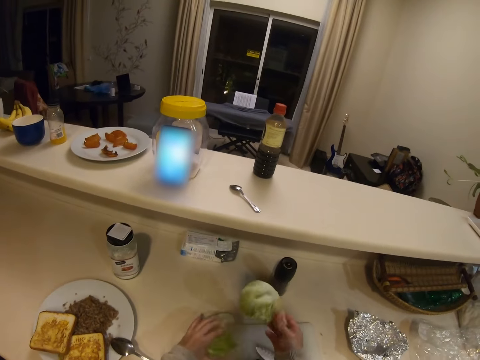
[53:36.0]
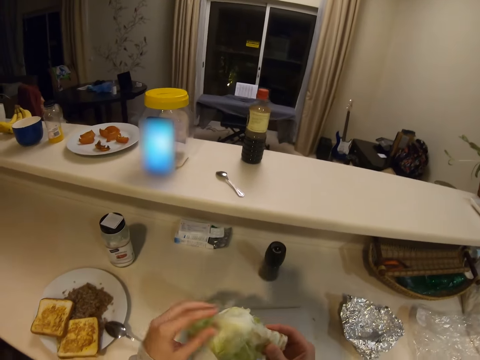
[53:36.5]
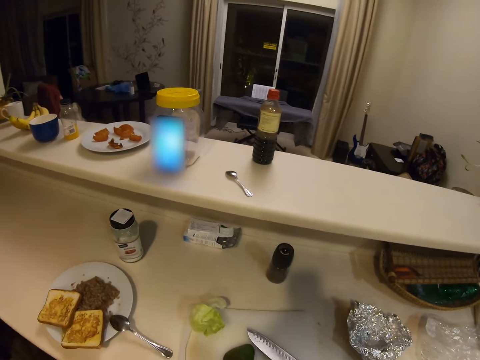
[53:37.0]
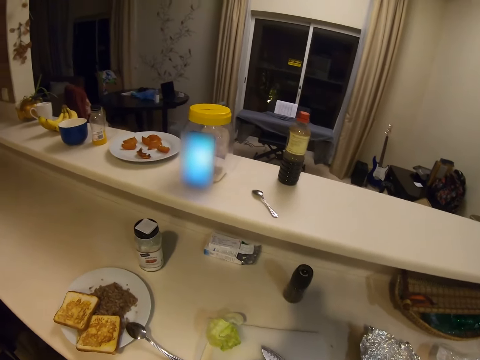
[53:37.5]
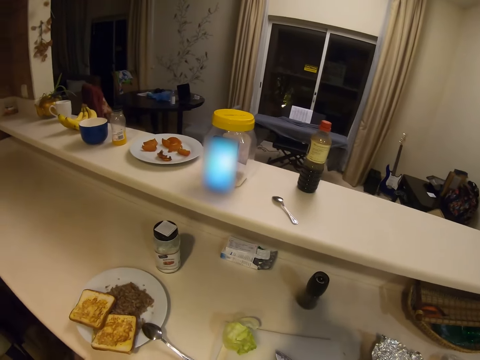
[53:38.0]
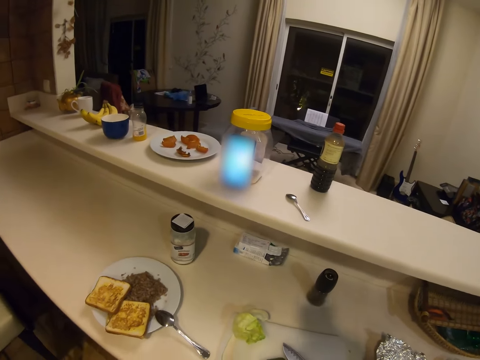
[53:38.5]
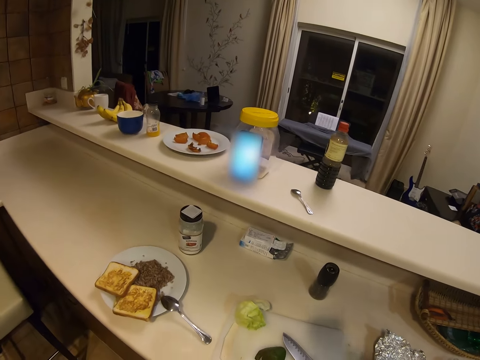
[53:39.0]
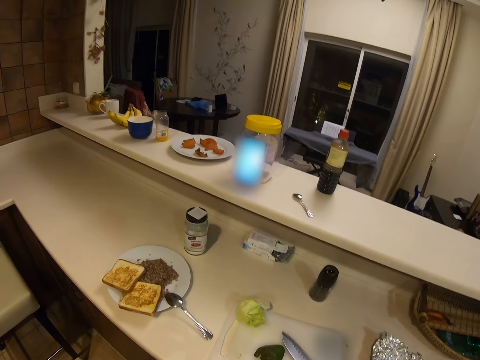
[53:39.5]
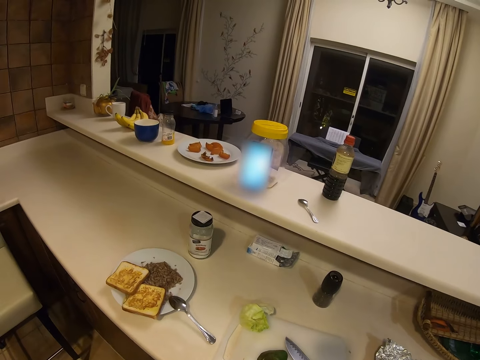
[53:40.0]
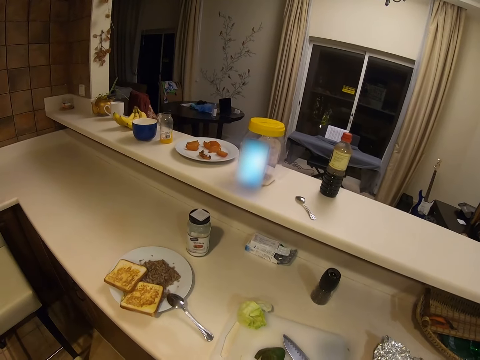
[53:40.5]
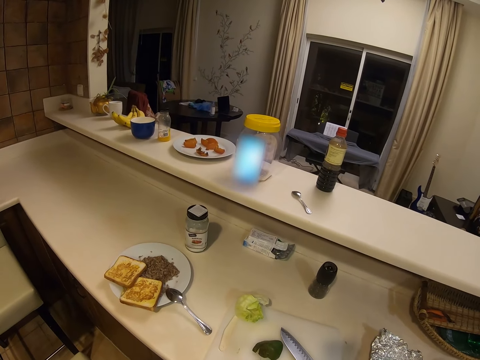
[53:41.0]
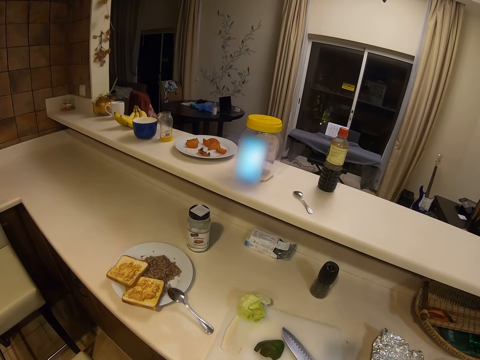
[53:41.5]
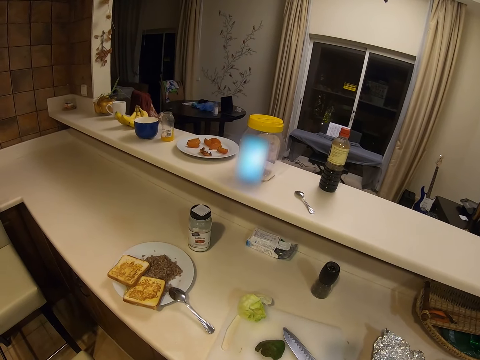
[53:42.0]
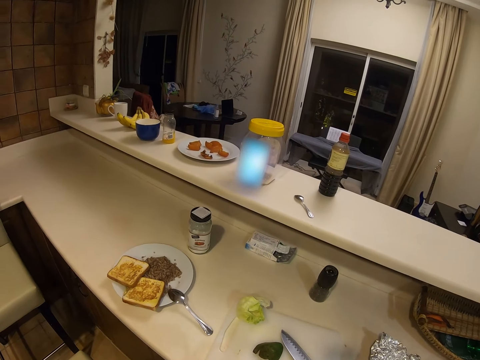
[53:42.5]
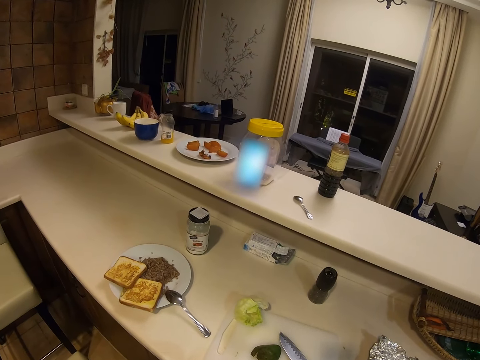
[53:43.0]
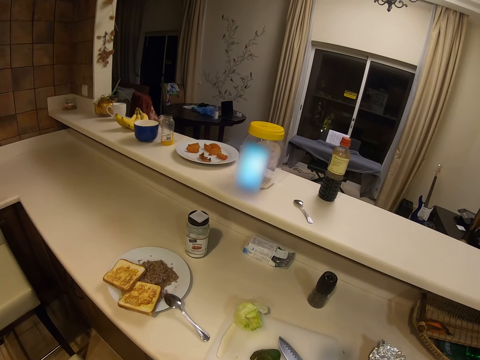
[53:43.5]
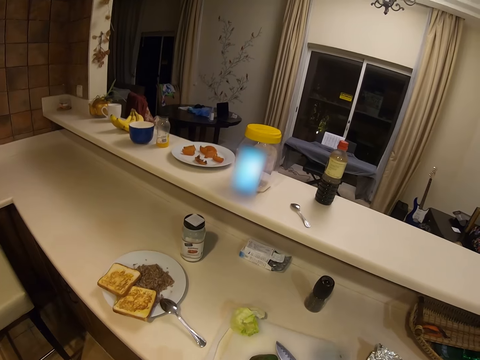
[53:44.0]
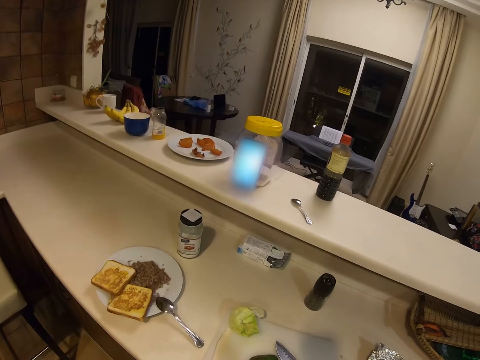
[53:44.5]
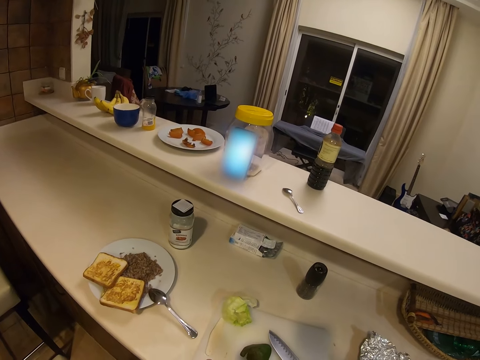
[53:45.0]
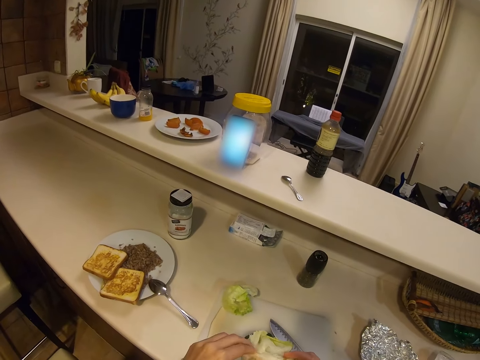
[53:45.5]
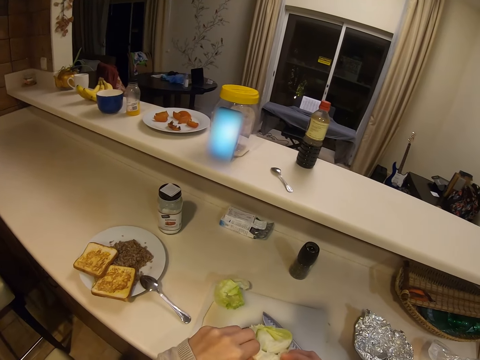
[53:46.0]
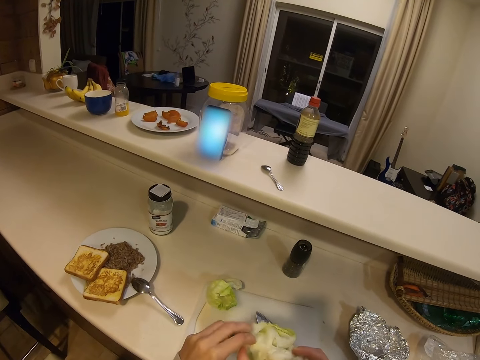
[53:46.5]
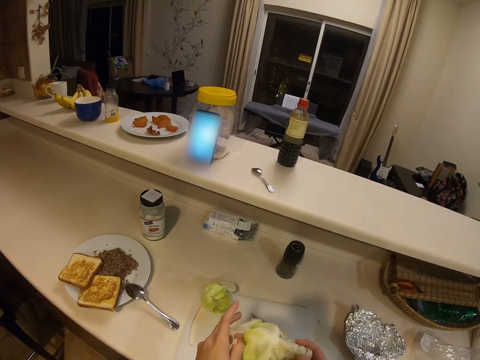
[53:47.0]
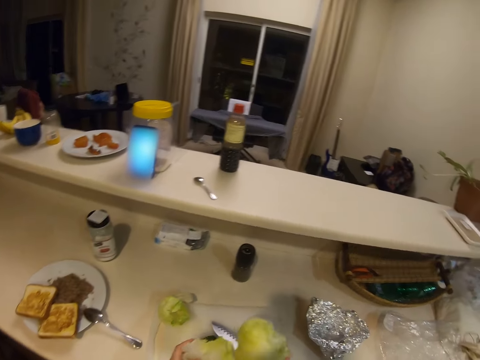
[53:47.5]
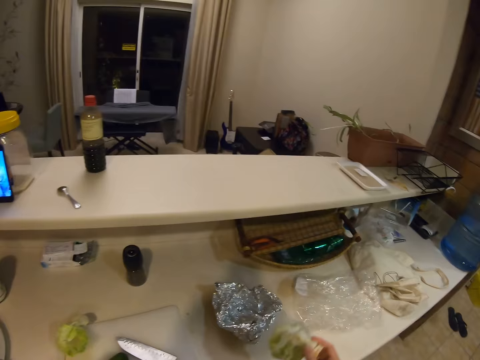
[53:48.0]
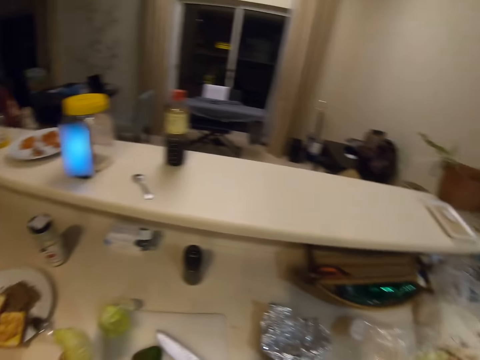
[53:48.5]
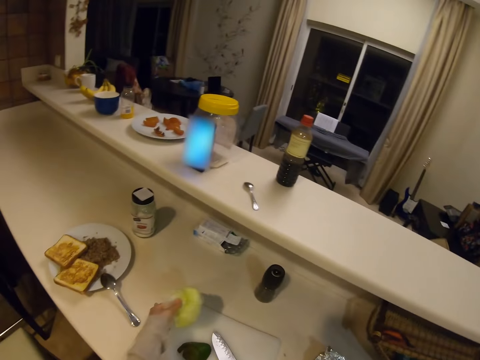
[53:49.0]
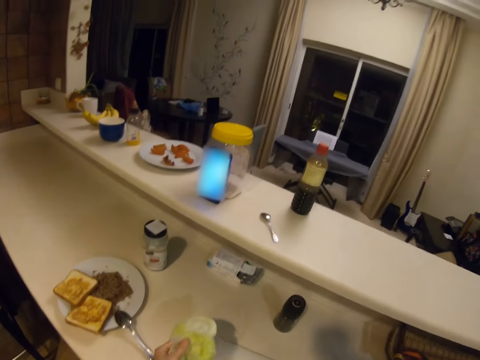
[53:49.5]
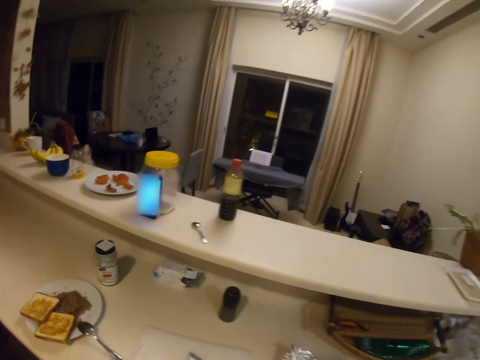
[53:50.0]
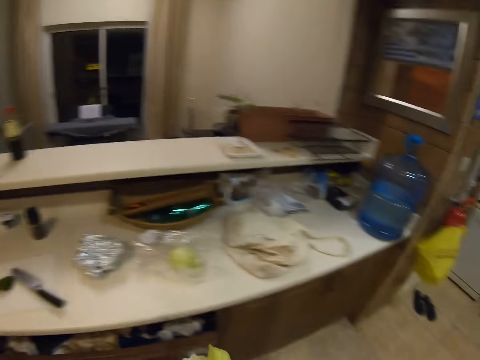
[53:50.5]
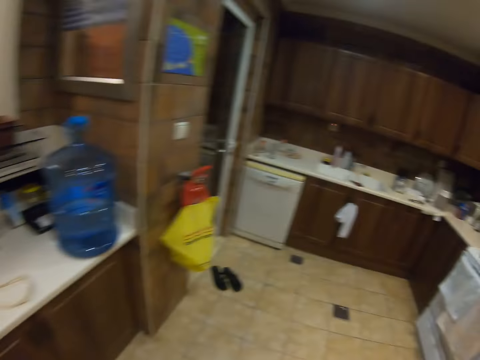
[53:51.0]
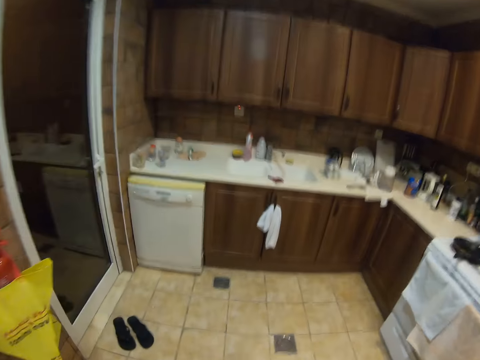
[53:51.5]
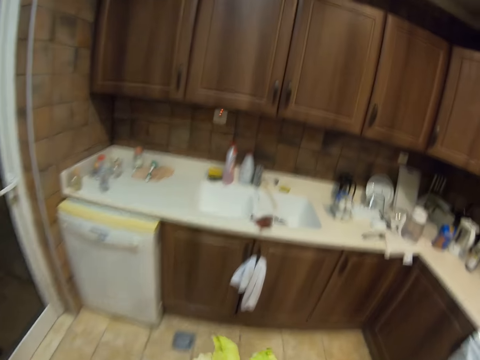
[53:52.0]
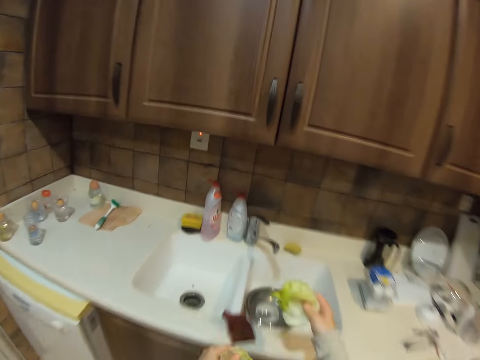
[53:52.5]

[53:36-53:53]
The camera wearer puts the cut cabbage on the chopping board. She cuts the lettuce. She removes another portion of the cabbage with her hands. She puts the remaining portion of the cabbage on the kitchen counter. She picks the cut portion of the cabbage from the chopping board. She turns round and walks.

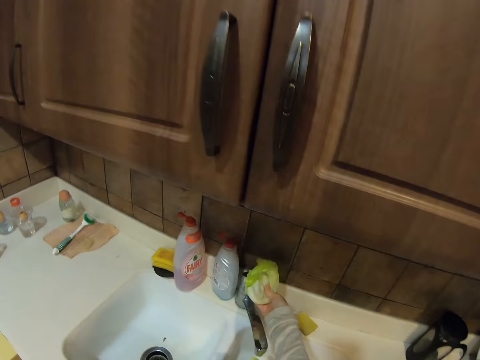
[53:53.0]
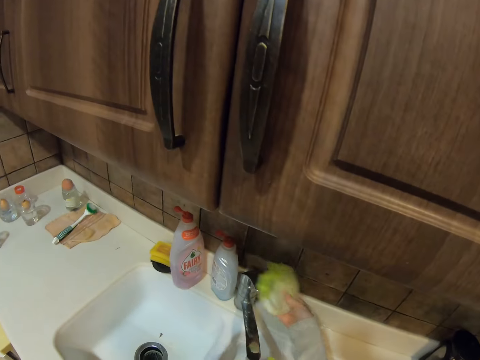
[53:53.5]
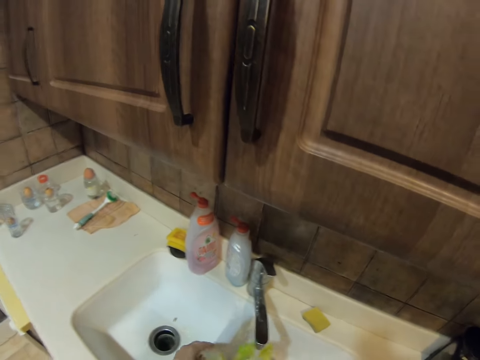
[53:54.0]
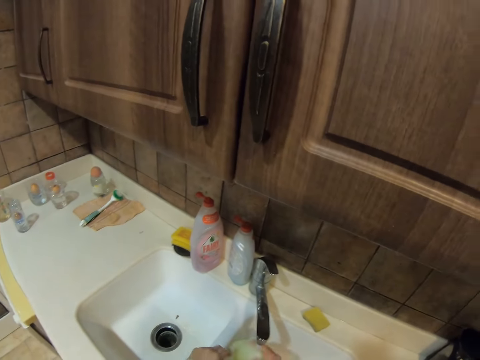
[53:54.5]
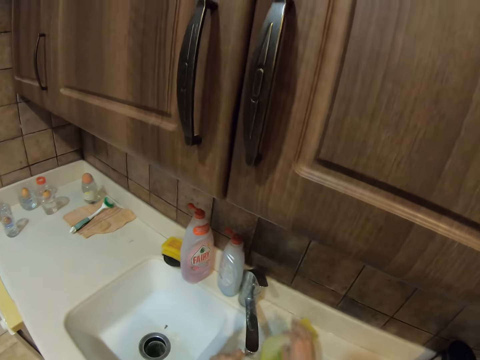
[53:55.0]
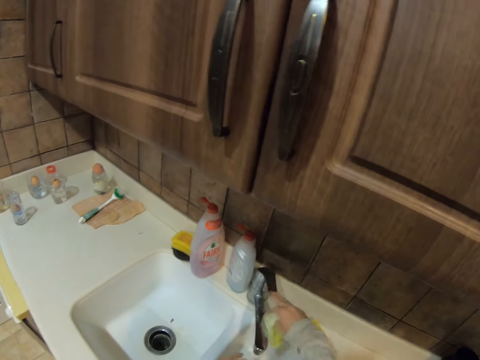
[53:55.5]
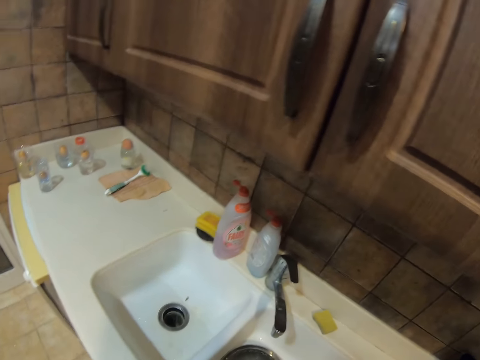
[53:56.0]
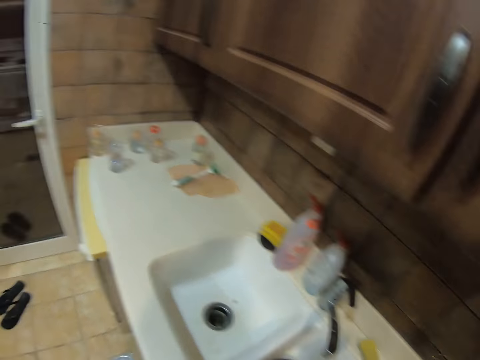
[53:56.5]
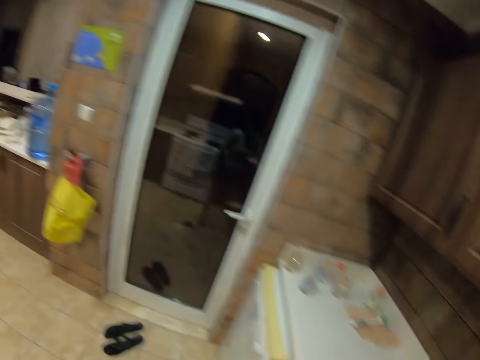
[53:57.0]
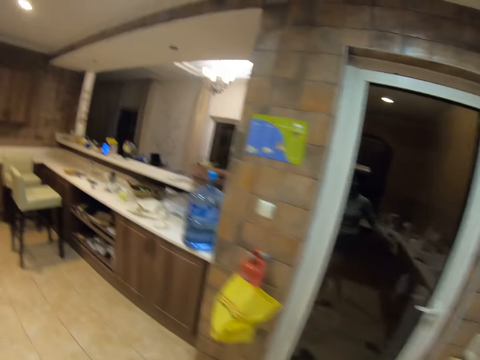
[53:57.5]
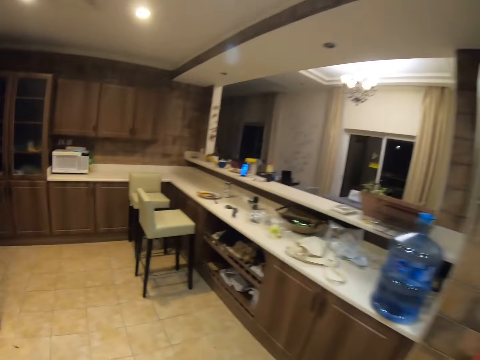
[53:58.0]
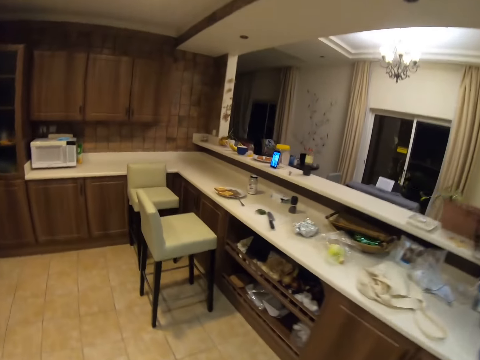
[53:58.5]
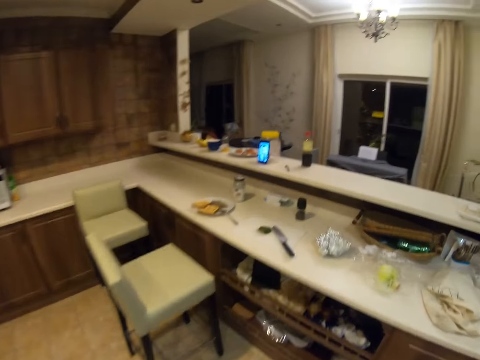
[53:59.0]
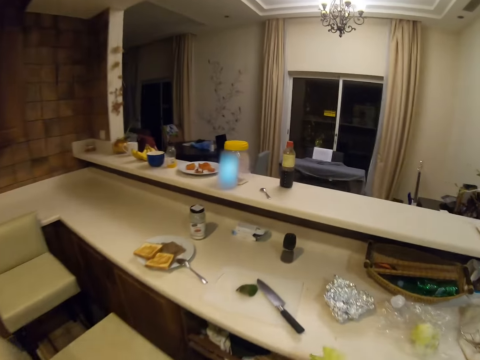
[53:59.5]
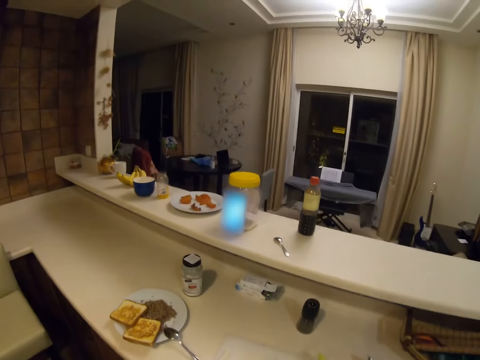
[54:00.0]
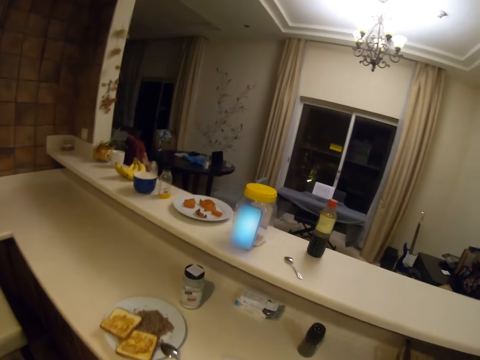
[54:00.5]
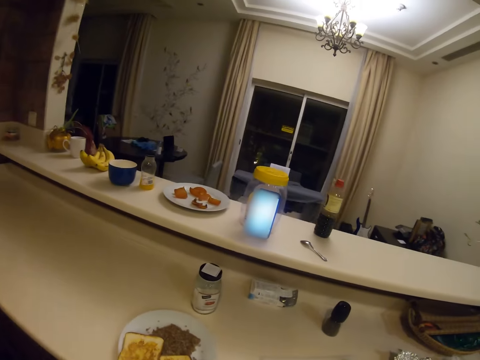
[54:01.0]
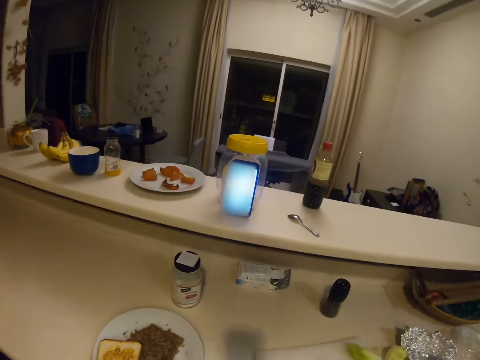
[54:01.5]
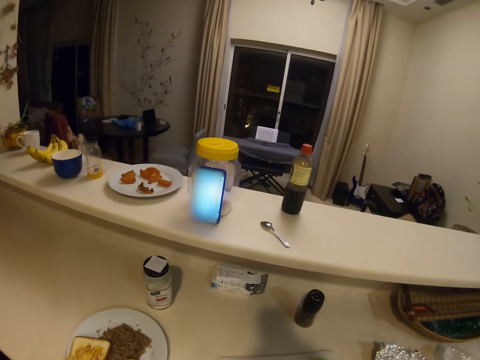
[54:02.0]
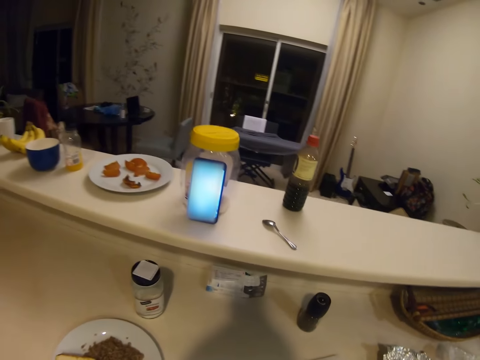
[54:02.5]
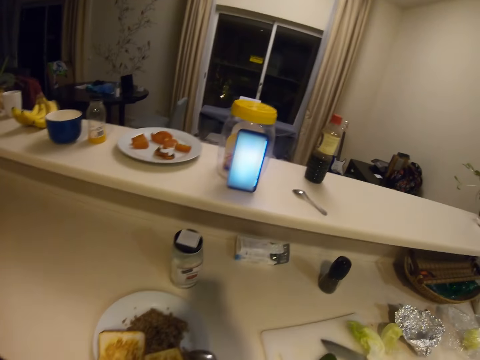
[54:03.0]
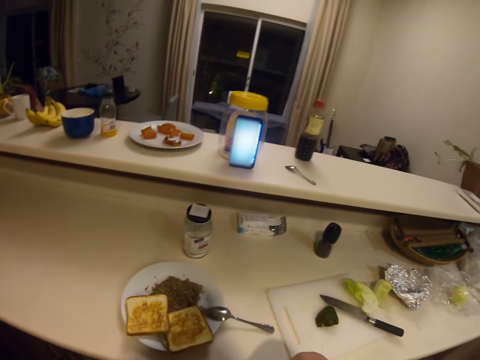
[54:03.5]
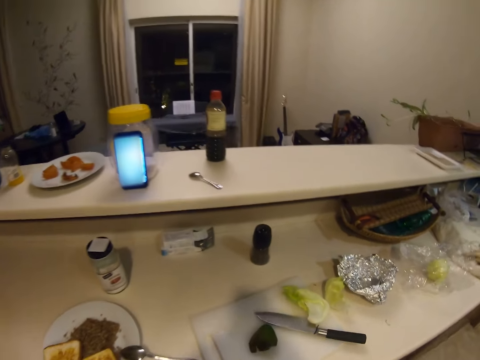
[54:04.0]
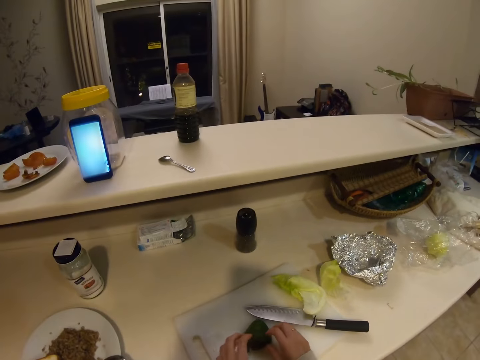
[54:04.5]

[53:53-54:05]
The camera wearer opens the tap with her right hand. She washes the cabbage. She closes the tap with her right hand. She walks. She laughs with the man on the phone call. She puts the cabbage on the chopping board.
